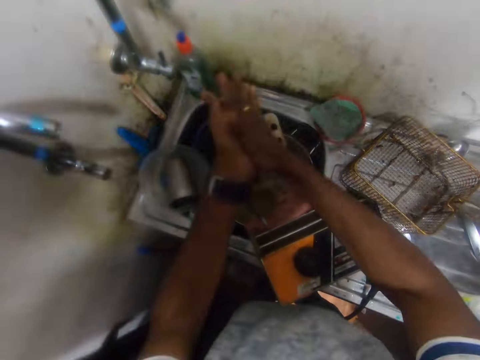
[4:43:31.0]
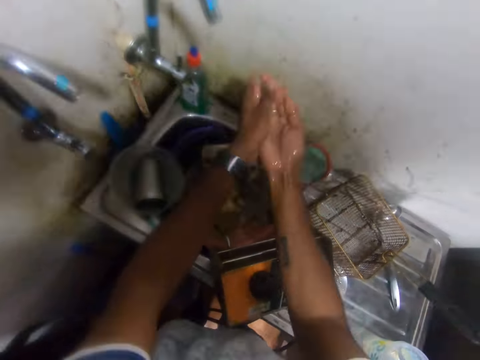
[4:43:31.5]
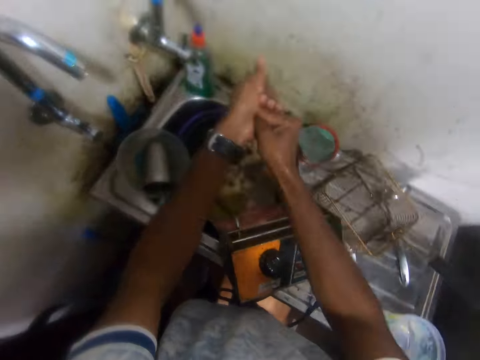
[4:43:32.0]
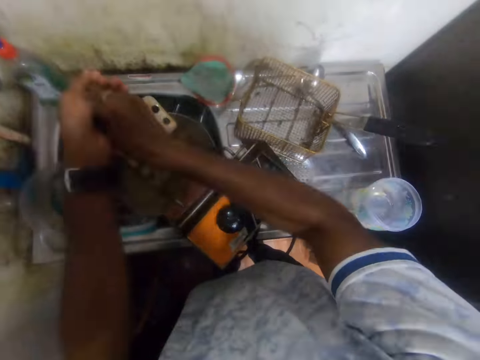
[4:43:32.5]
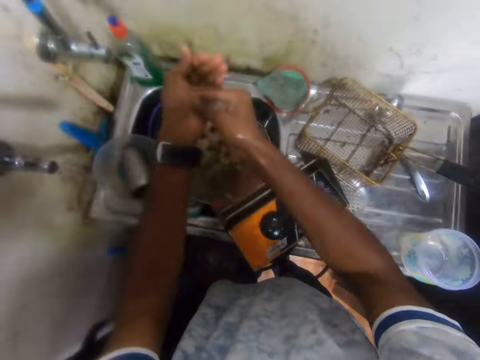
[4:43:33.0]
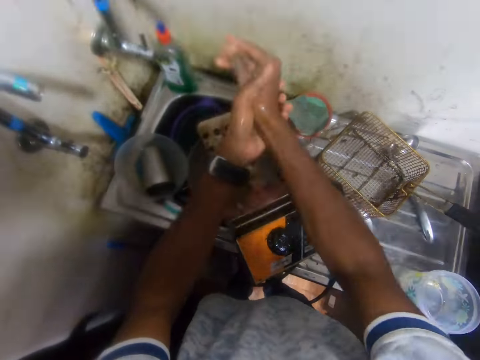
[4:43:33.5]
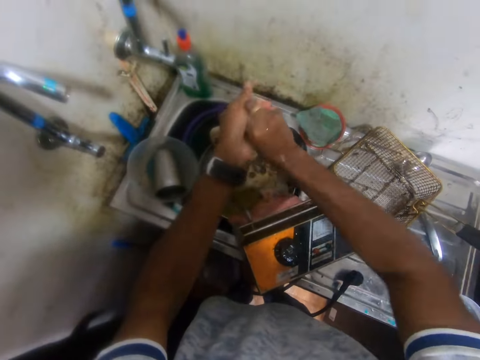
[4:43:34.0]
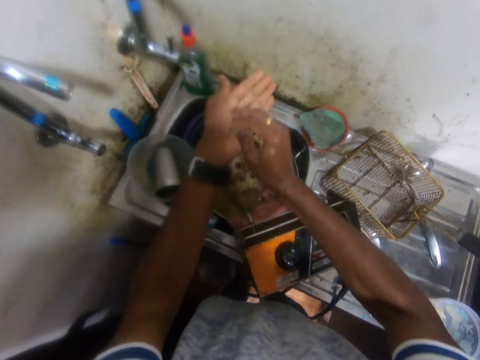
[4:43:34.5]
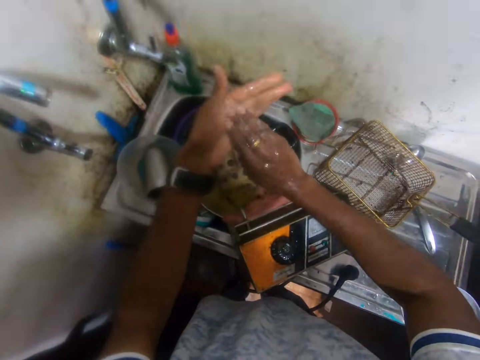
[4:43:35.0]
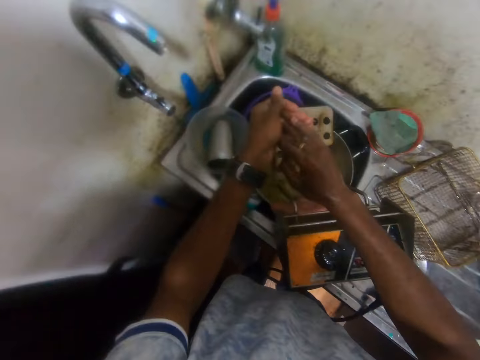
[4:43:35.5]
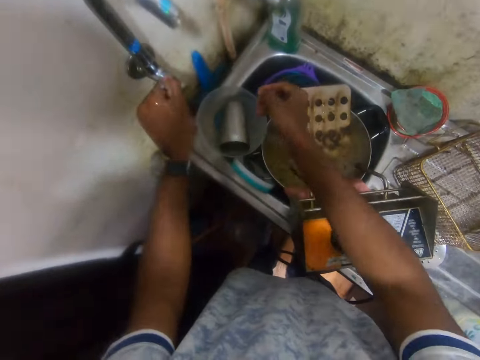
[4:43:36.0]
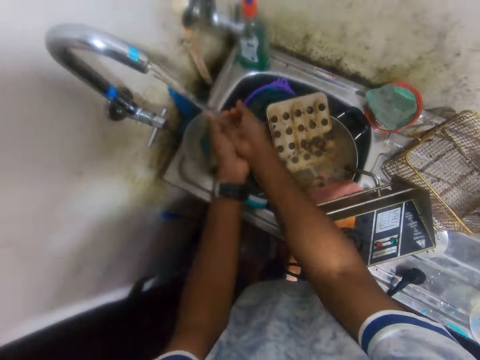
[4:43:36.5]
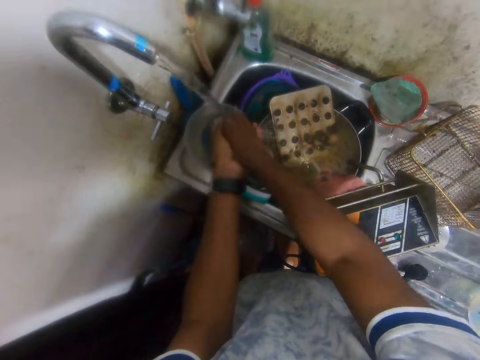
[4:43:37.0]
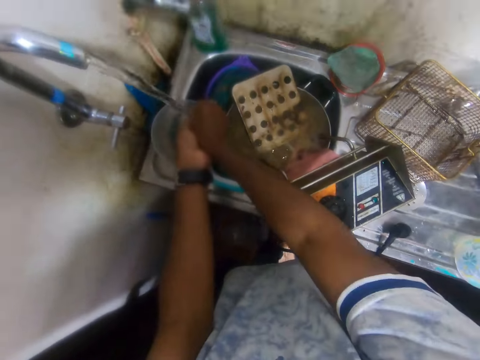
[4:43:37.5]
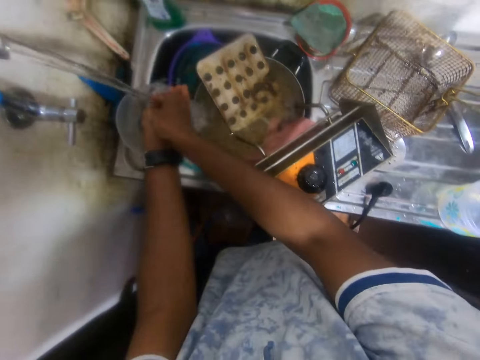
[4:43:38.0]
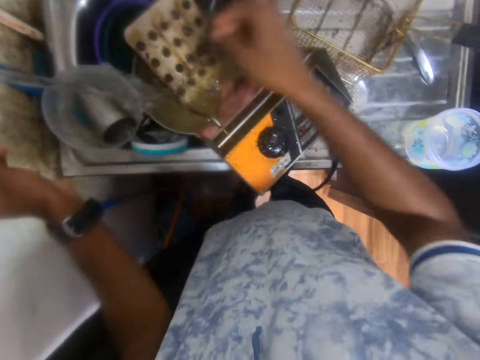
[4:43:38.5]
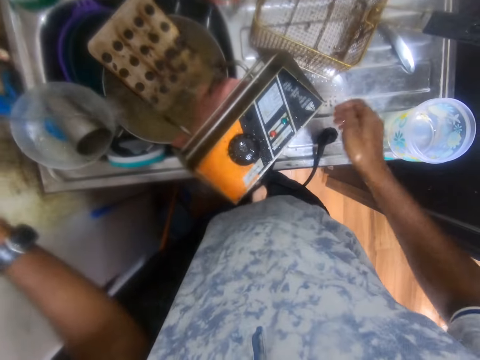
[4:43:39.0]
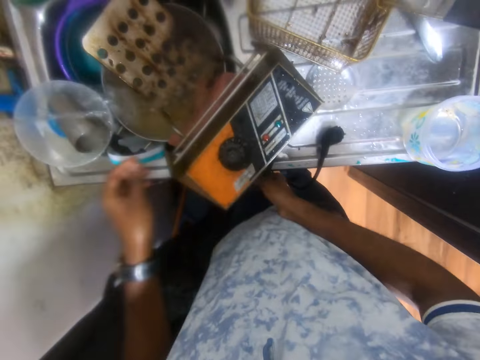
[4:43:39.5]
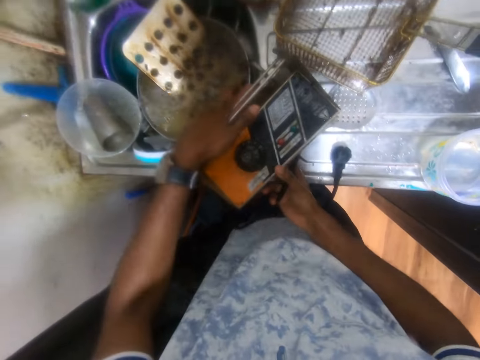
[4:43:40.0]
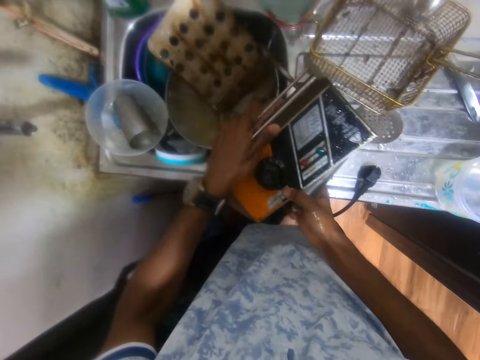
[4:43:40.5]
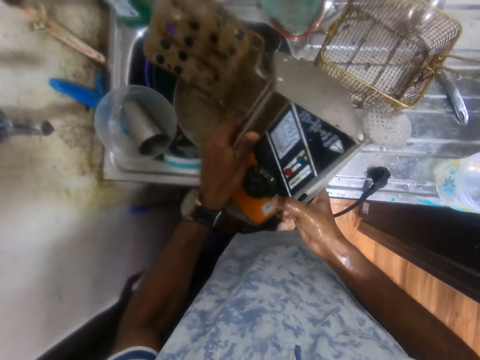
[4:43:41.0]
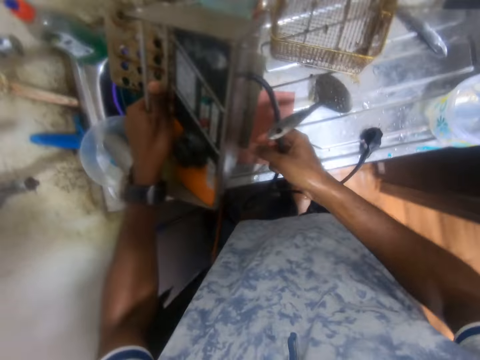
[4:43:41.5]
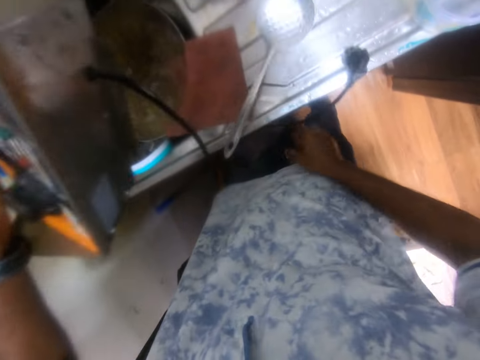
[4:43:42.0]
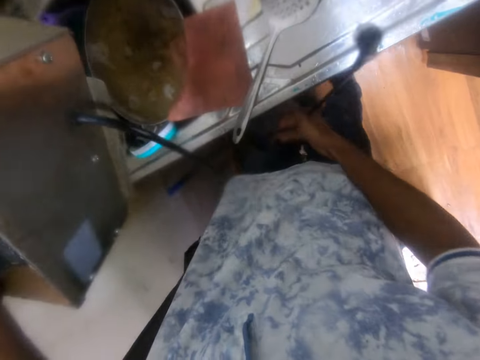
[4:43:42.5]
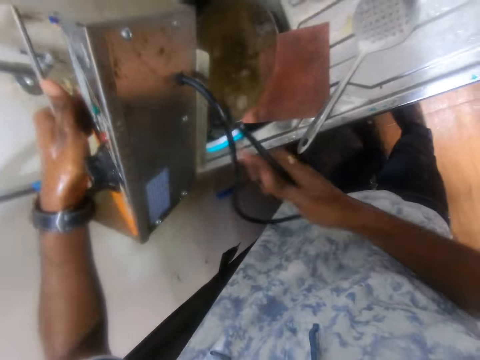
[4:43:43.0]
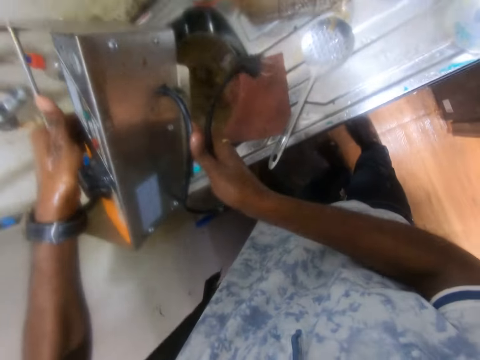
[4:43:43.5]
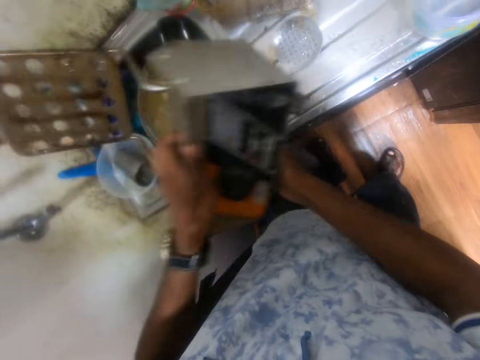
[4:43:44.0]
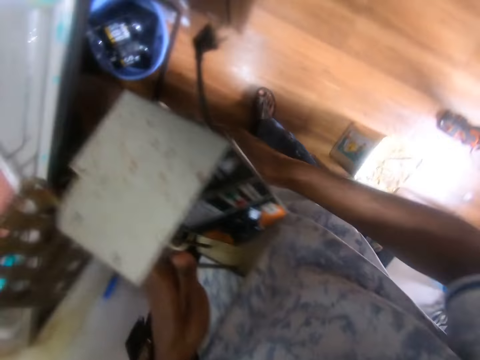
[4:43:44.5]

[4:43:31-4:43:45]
The camera wearer washes both hands with the soap. He rubs soap in his hand. He turns on the tap with his left hand. He rinses both hands under the tap. He turns off the tap with his left hand. He picks the machine from the sink with both hands. He holds something. He picks a skimmer from the sink with his right hand and drops the skimmer on the sink with his right hand. He picks a plug of the machine from the sink with his right hand. He carries the machine with both hands.

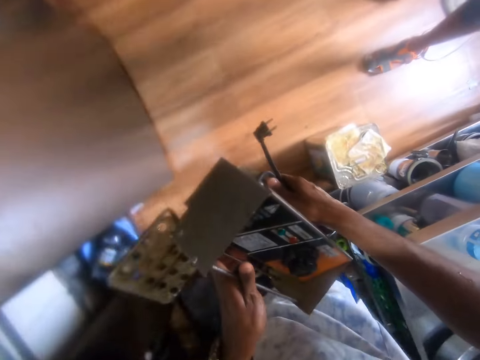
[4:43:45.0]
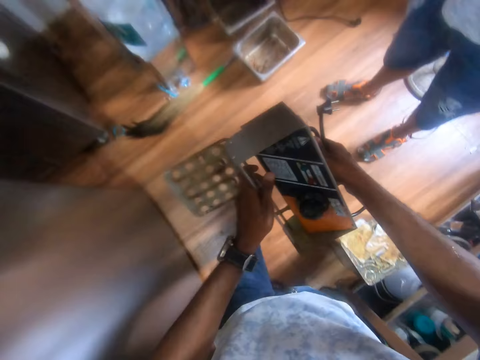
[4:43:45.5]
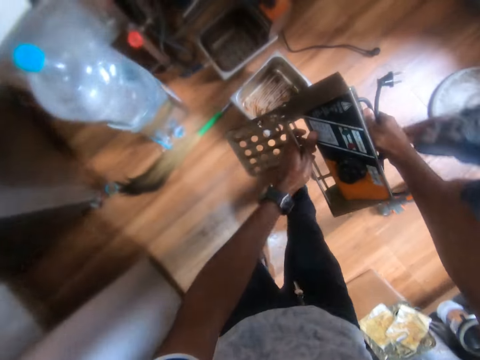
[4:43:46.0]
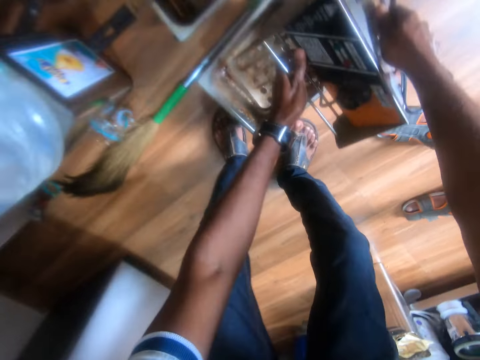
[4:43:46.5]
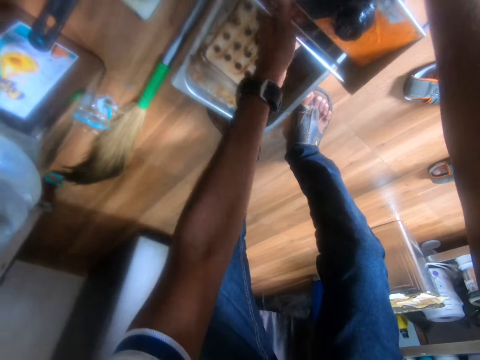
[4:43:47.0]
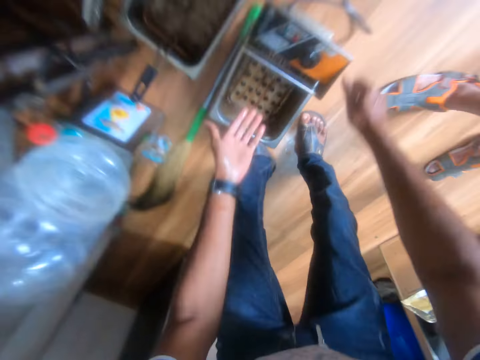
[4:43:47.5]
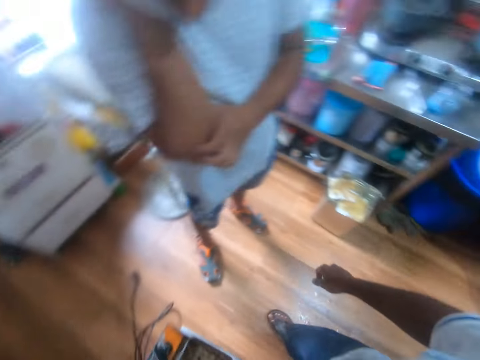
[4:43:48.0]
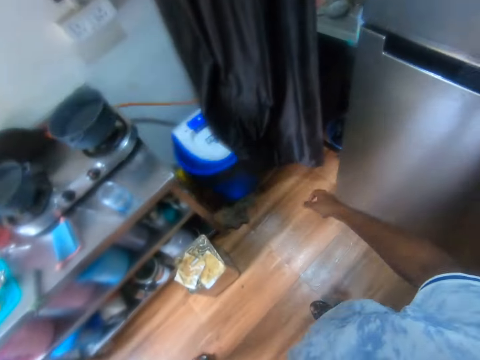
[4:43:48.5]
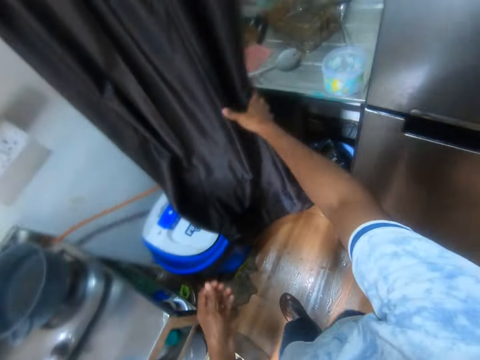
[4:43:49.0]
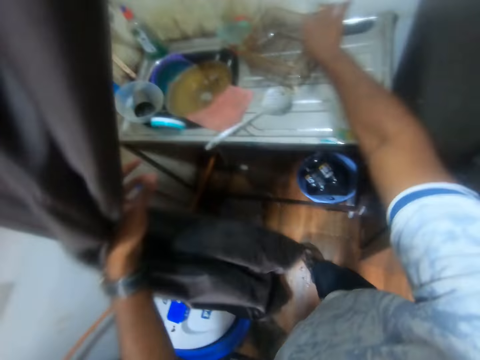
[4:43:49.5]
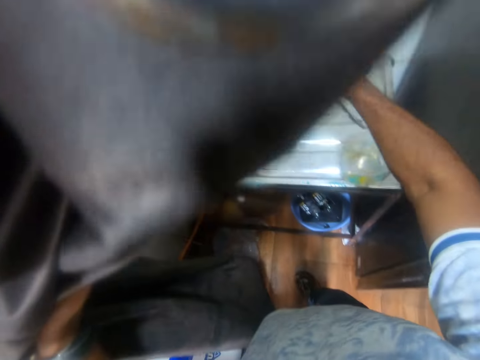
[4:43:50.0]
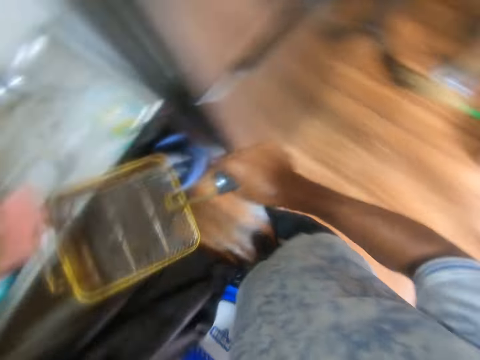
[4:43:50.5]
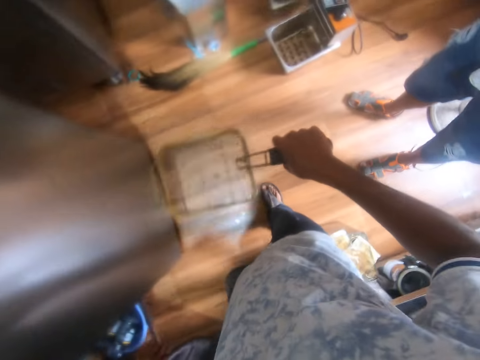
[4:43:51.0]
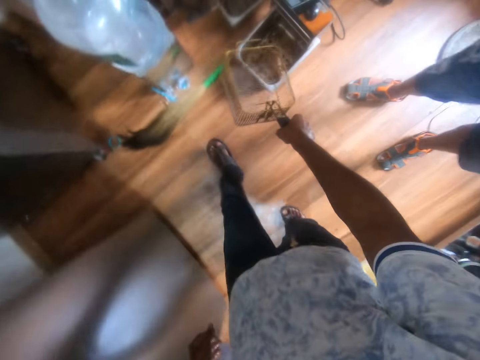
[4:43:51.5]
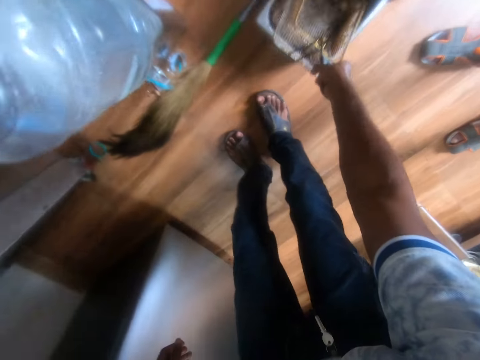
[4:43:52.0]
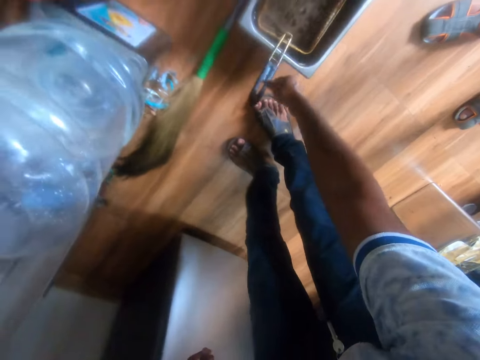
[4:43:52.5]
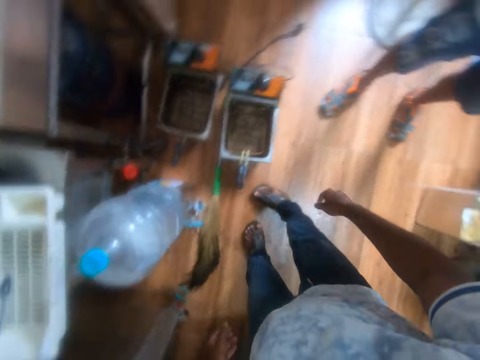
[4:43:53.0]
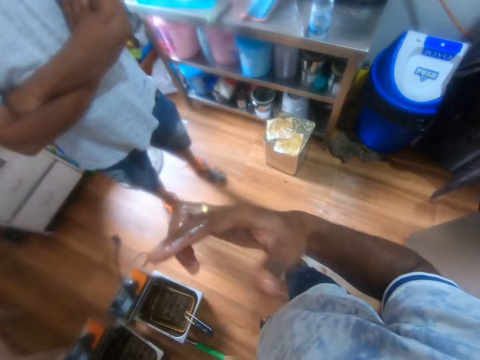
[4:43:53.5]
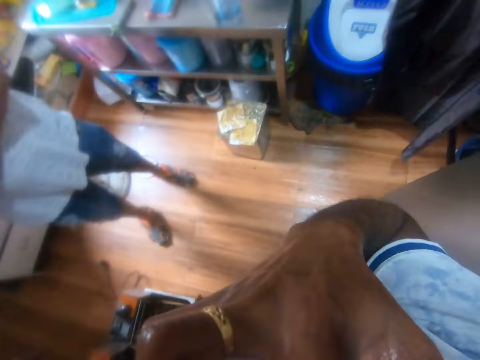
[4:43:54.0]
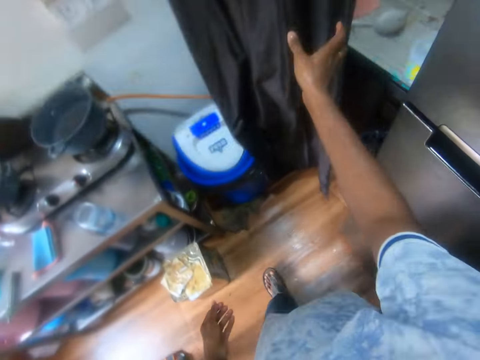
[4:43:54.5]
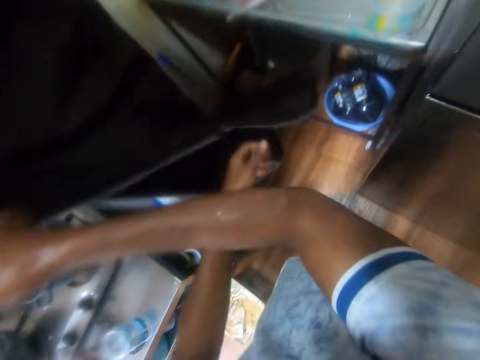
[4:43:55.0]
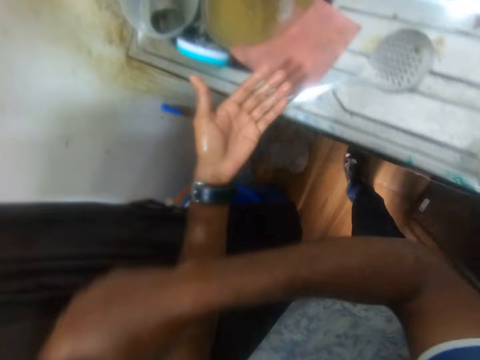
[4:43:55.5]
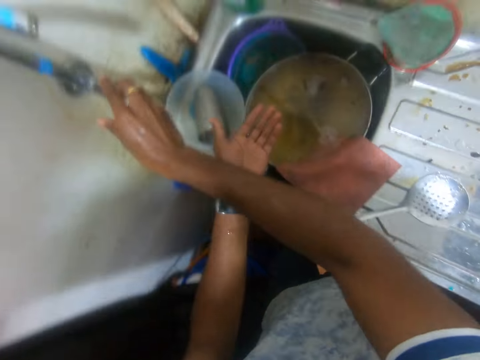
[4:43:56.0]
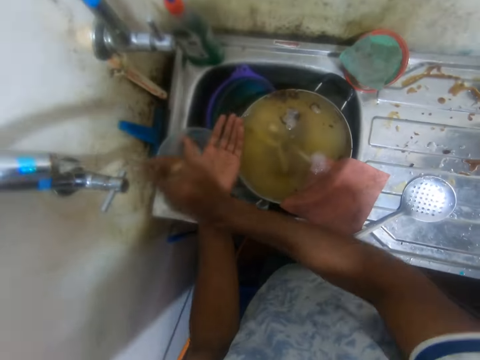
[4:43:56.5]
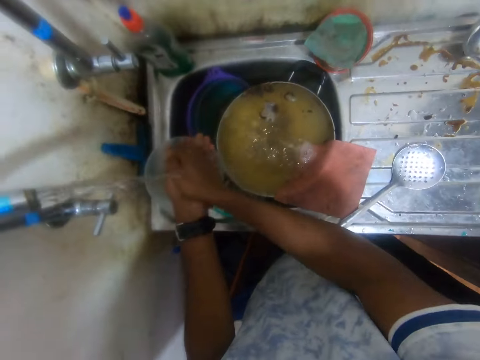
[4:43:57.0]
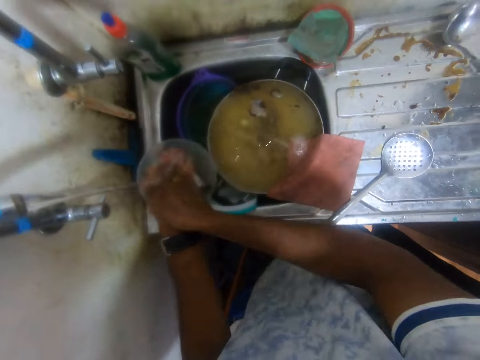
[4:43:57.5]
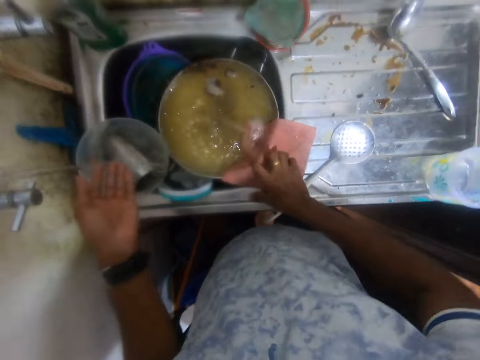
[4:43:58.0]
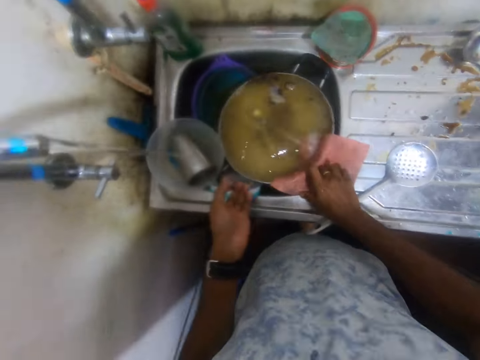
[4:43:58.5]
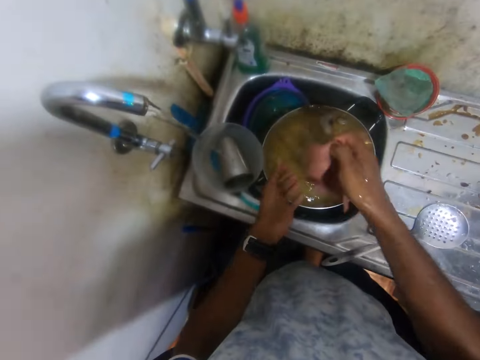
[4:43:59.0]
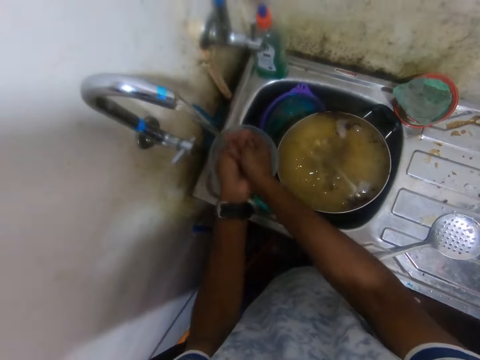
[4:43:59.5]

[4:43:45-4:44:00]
The camera wearer puts the machine in the deep frying pan with both hands. He walks around the kitchen. He pushes the curtain with both hands. He touches the curtain. He picks the fryer basket from the sink with his right hand. He drops the fryer basket in the pan with his right hand. He interacts with a man. He touches his face with his right hand. He does something. He pushes the curtain with his right hand. He touches the curtain. He turns on the tap with his right hand. He rinses both hands under the tap. He picks a towel from a pot in the sink with his right hand. He rinses the towel under the tap with both hands.
